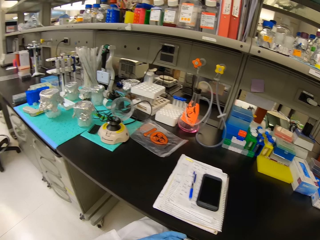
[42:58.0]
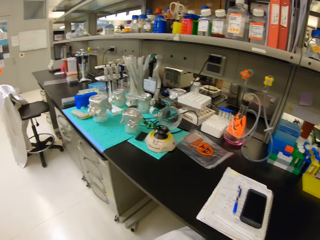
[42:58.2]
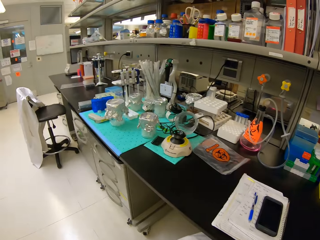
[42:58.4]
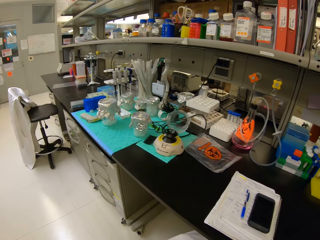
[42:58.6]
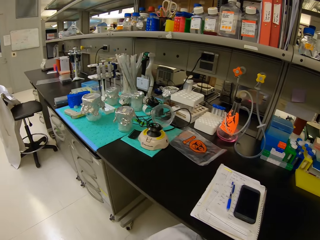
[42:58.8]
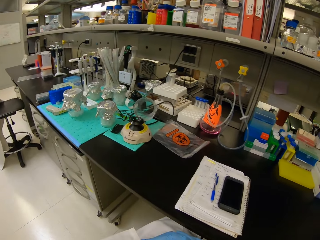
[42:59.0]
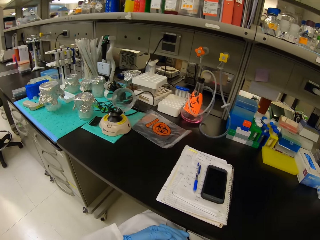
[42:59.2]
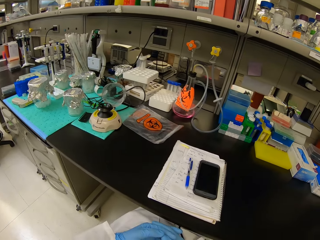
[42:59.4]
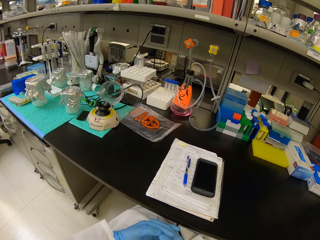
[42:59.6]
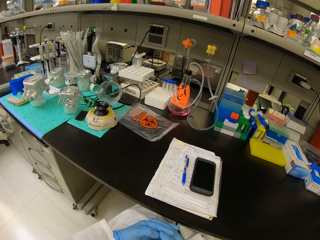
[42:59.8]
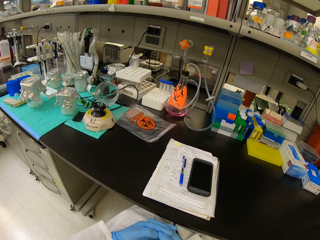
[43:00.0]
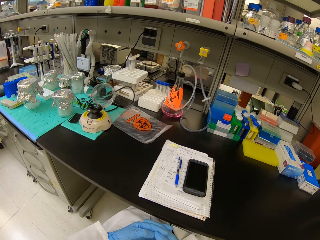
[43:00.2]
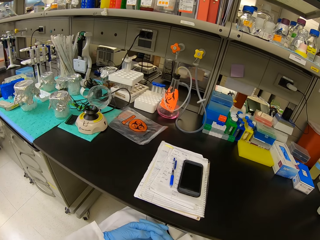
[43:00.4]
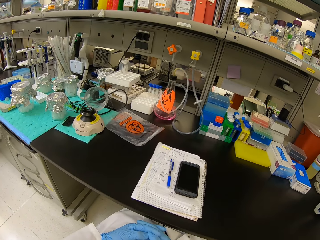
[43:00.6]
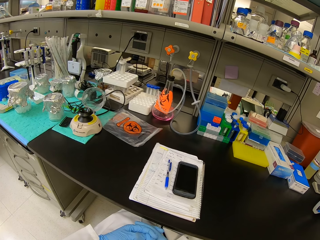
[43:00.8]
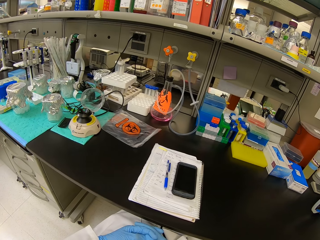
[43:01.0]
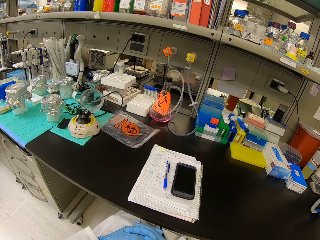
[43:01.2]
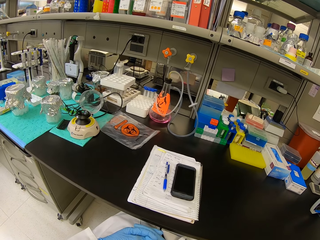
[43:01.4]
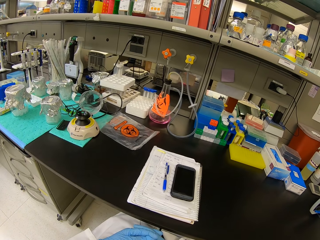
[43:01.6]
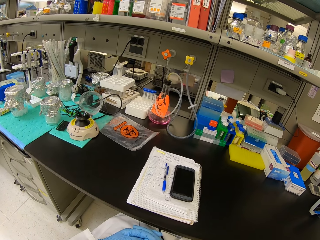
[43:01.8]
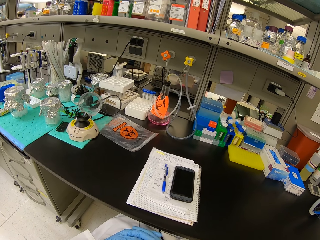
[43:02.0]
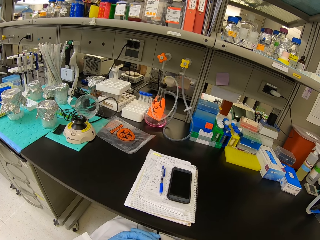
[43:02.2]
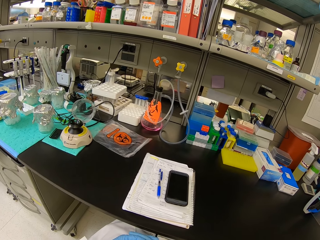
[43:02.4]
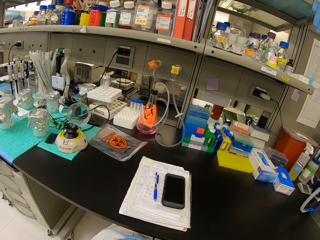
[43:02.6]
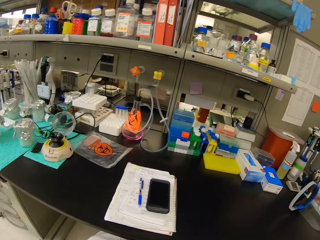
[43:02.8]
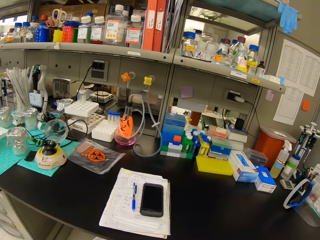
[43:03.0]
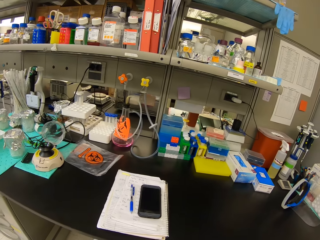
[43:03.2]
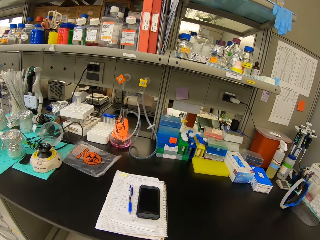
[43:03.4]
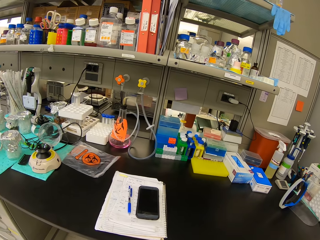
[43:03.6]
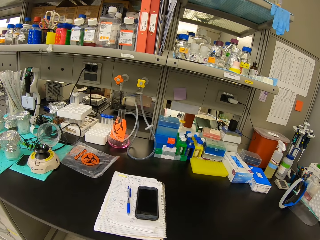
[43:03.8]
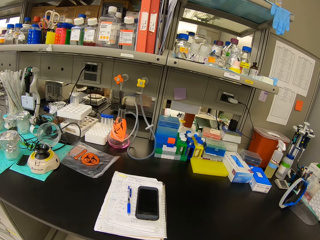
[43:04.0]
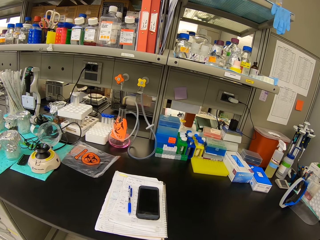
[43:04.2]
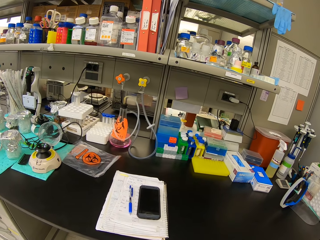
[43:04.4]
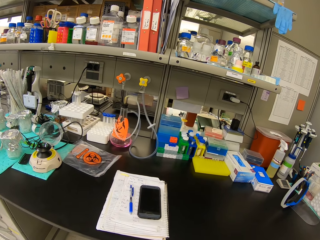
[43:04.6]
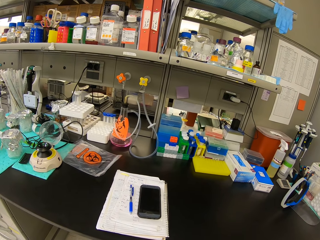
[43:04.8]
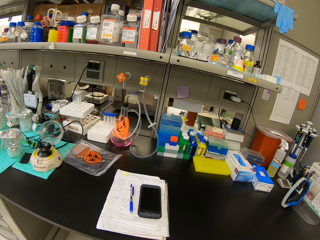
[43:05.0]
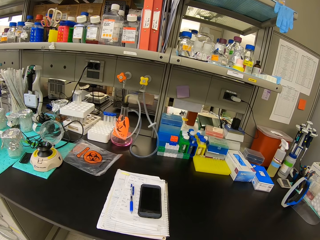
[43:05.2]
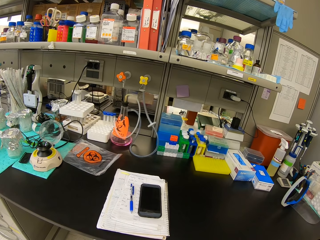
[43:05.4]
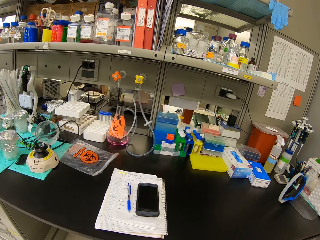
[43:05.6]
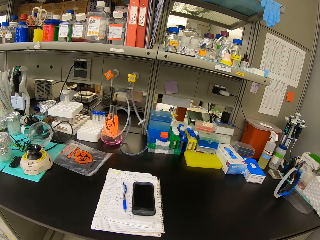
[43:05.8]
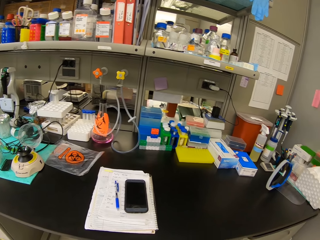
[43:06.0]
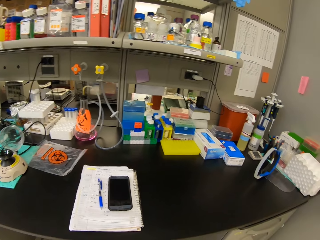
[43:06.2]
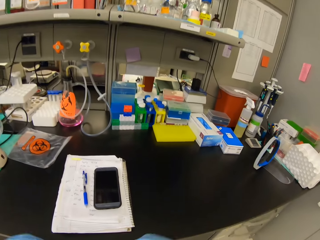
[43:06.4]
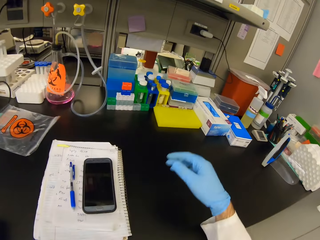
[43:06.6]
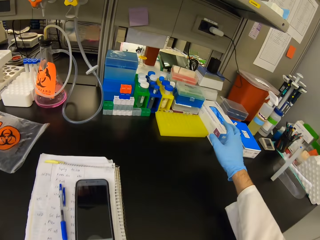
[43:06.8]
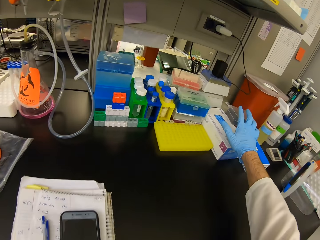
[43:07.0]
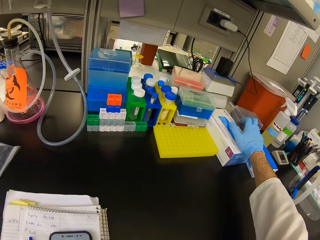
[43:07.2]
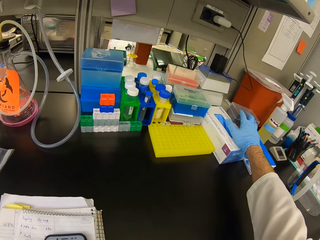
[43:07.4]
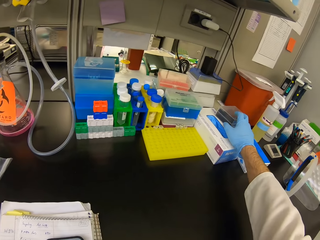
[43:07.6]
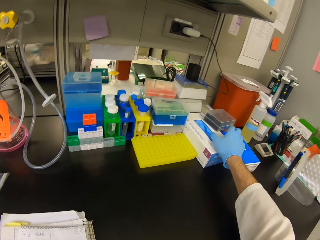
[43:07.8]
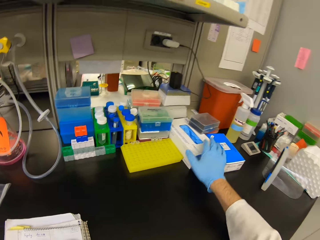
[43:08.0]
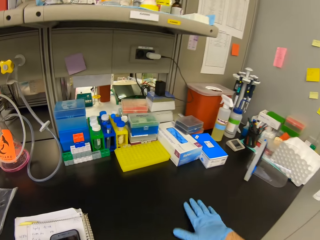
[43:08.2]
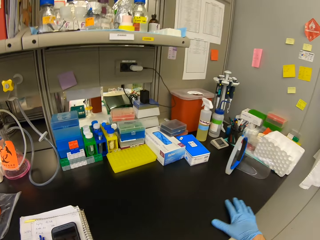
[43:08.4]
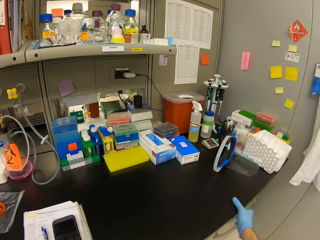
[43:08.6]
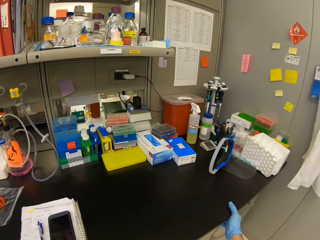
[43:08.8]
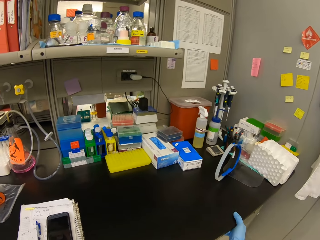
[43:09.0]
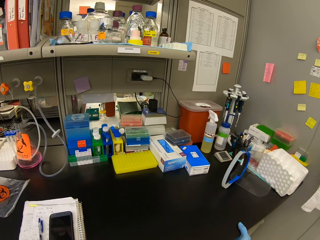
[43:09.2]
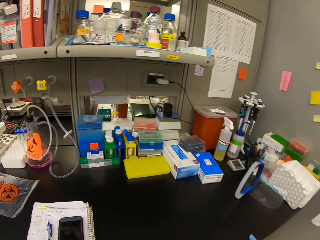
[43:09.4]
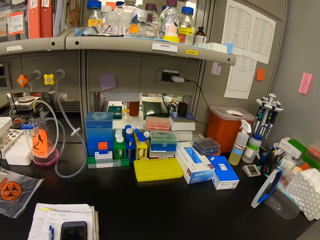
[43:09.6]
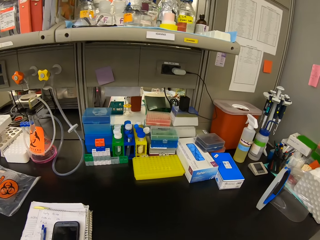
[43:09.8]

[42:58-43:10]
The camera wearer turns off the phone screen. They stare around. They touch something. They grab a container on a sealed box.

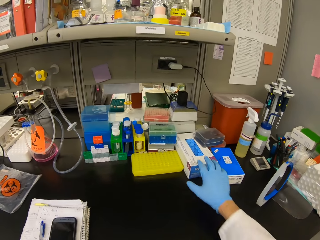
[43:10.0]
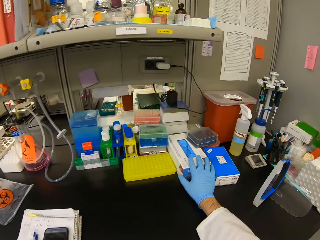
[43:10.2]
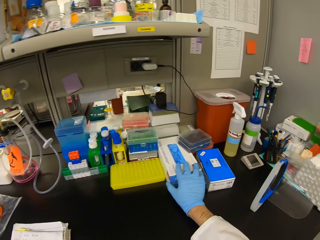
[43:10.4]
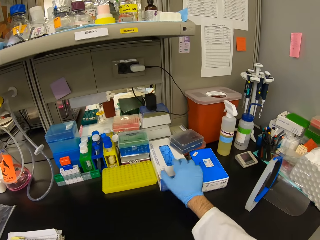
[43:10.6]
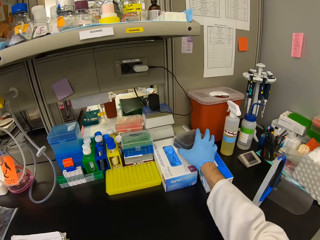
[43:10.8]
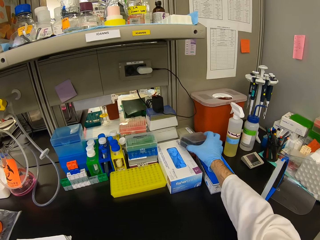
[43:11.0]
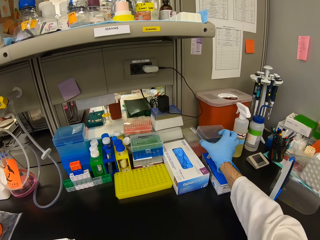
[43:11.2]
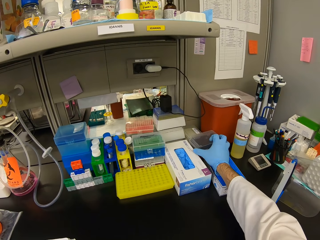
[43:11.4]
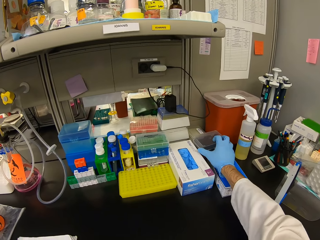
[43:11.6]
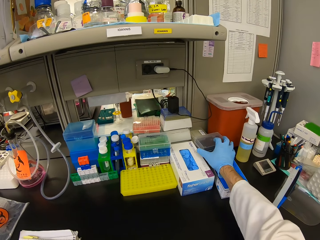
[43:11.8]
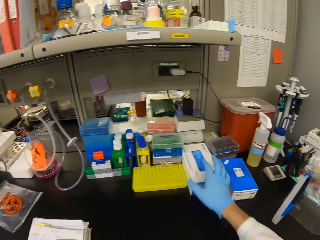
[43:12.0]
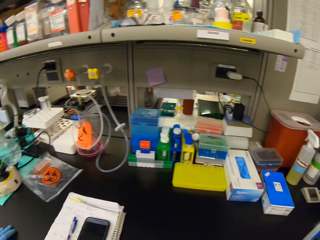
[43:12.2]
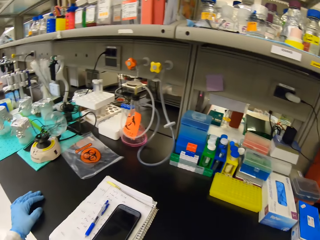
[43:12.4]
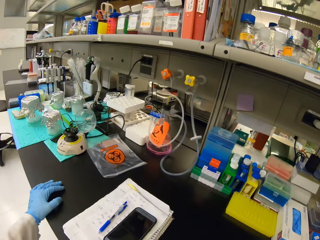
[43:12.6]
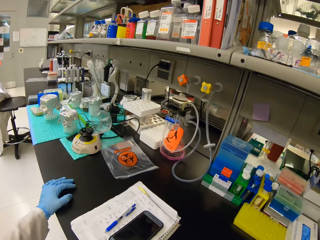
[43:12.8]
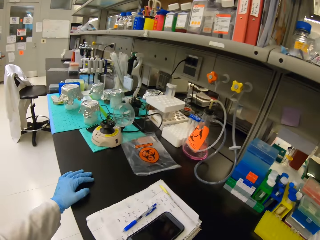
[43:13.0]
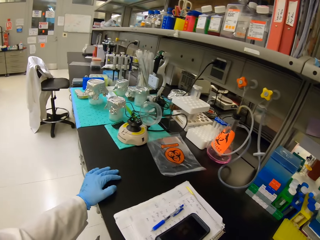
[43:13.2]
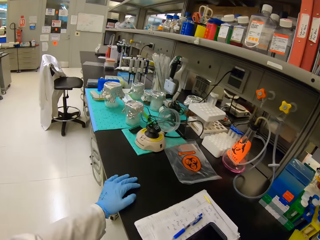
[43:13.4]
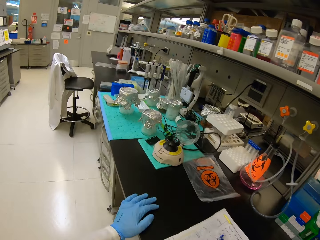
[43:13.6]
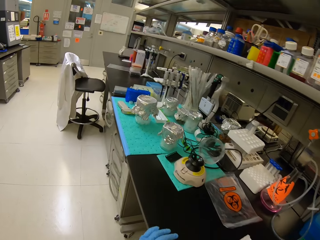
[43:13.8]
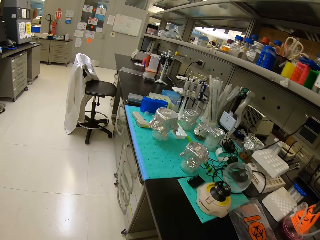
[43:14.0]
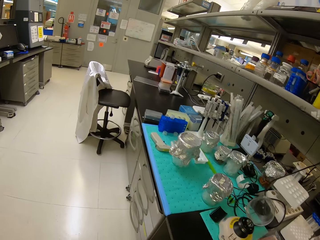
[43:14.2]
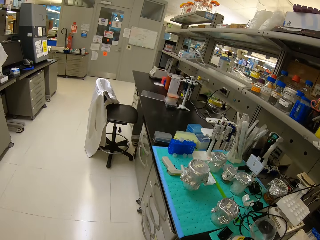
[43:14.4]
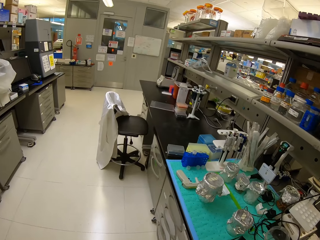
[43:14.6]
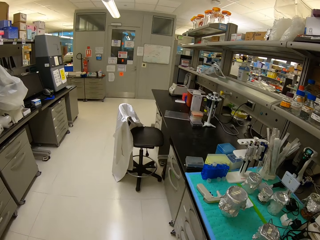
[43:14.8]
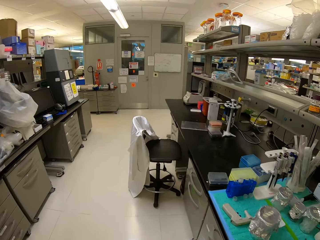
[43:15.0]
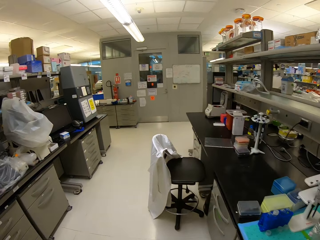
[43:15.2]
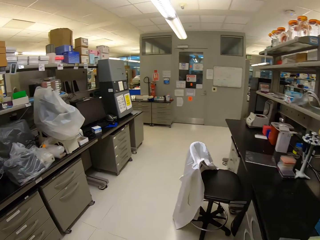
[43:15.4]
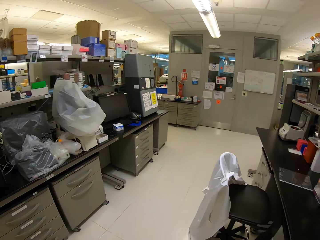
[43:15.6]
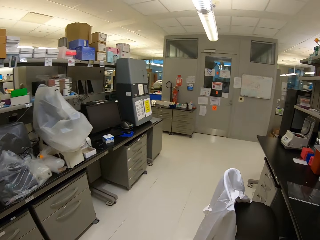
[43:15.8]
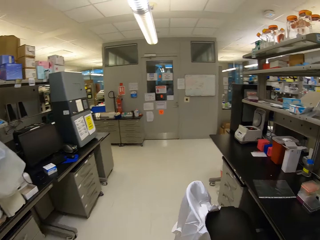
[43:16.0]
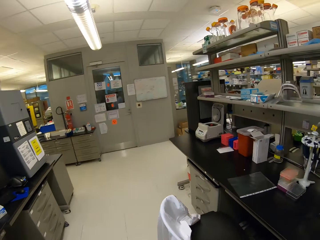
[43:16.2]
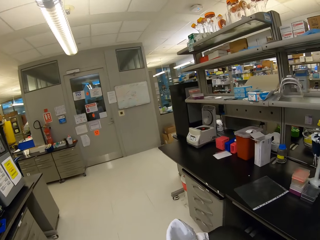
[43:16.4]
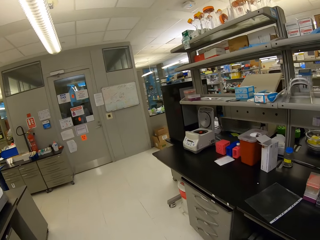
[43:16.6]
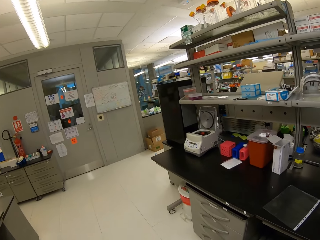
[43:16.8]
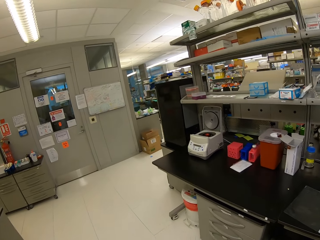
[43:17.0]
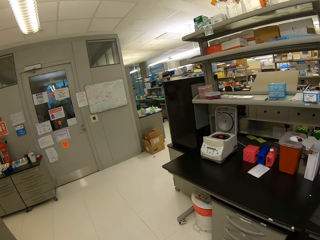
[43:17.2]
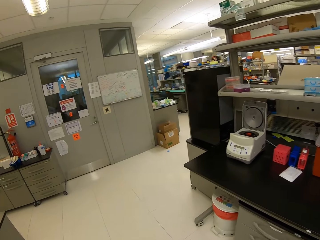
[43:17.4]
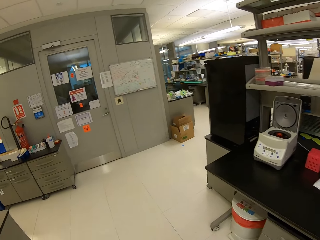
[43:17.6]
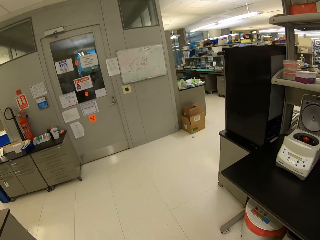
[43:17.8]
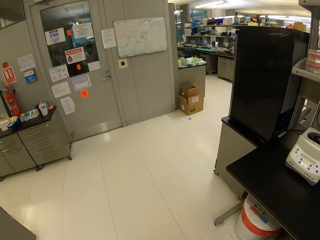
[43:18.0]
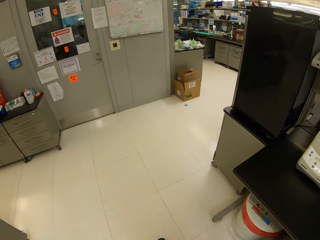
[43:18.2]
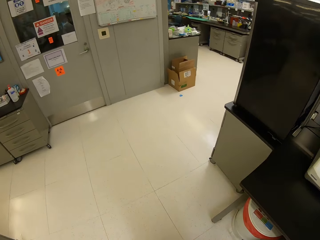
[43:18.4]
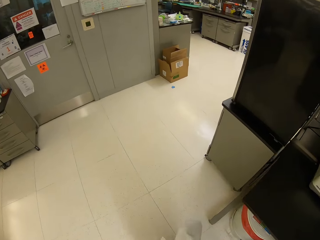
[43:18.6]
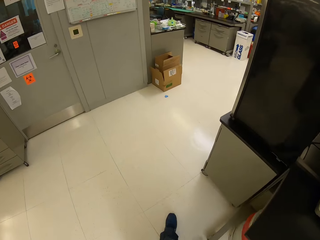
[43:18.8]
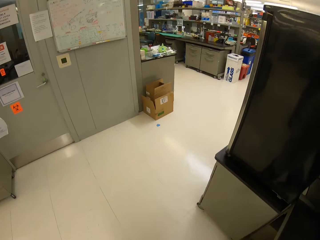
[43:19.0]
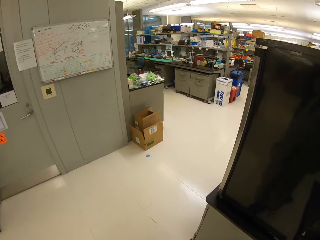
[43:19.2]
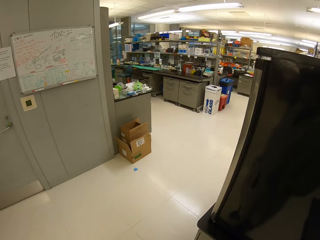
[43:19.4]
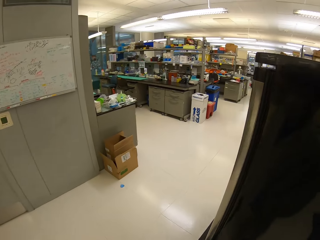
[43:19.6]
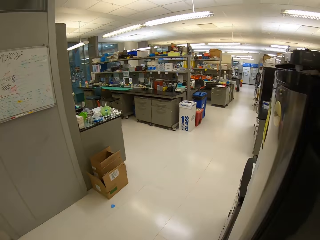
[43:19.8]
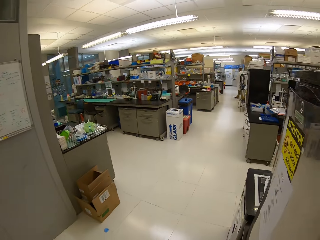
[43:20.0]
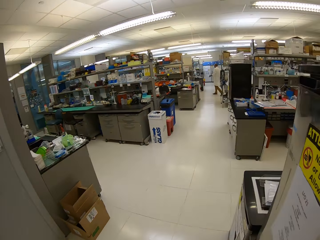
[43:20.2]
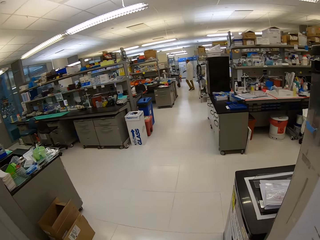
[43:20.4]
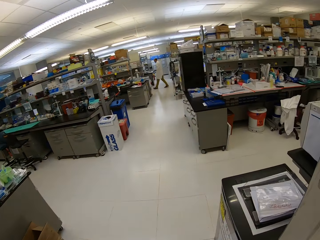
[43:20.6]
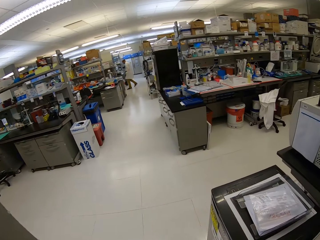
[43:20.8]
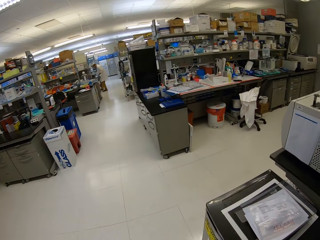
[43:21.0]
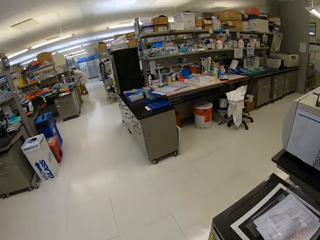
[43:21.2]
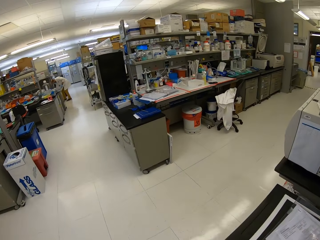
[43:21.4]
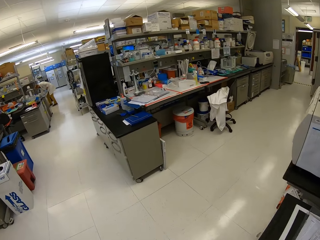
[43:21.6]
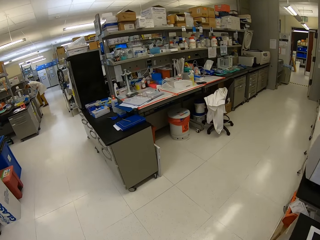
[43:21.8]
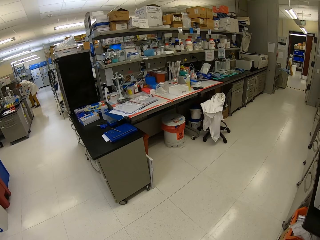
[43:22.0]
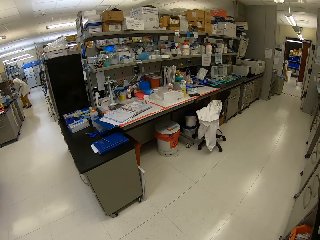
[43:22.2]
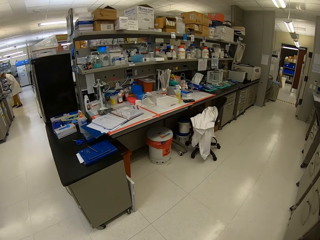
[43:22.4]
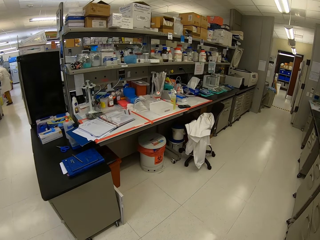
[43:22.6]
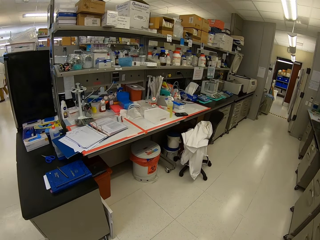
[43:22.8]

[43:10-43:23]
The camera wearer squeezes the box. They move the container. They look around. They walk around.
